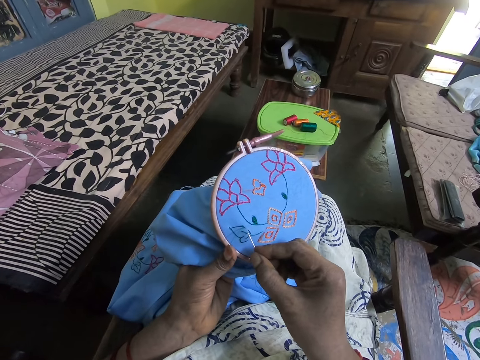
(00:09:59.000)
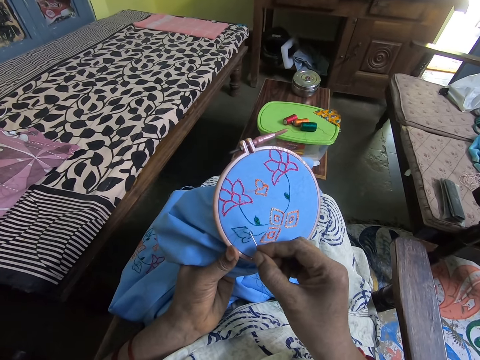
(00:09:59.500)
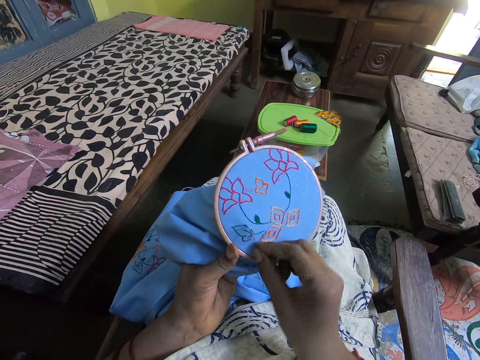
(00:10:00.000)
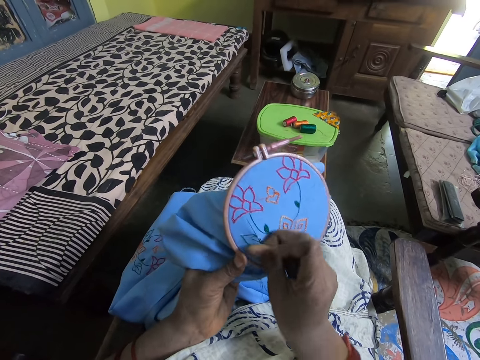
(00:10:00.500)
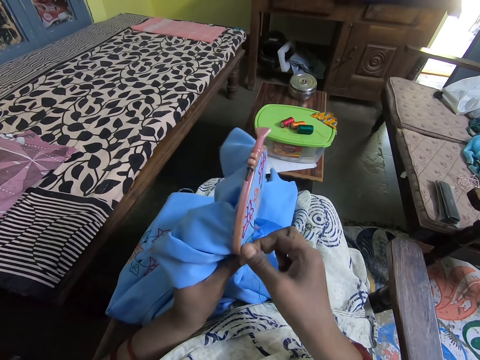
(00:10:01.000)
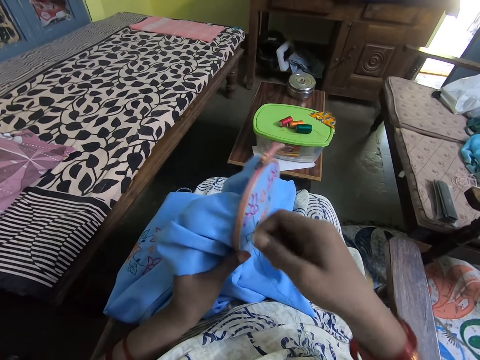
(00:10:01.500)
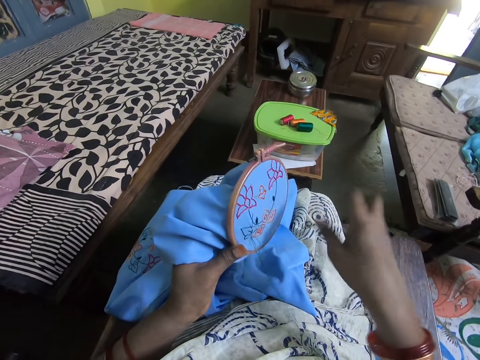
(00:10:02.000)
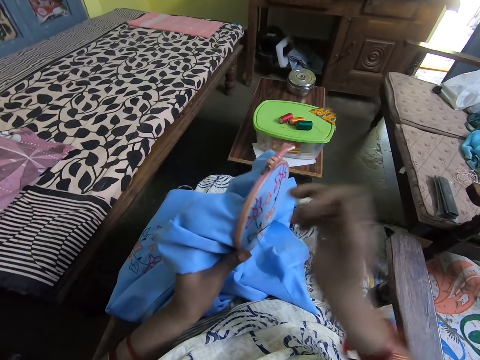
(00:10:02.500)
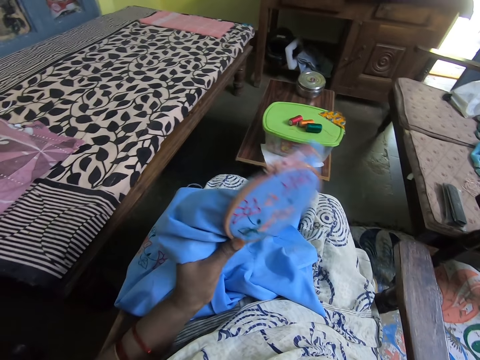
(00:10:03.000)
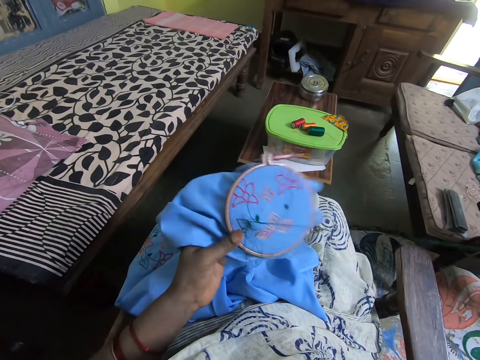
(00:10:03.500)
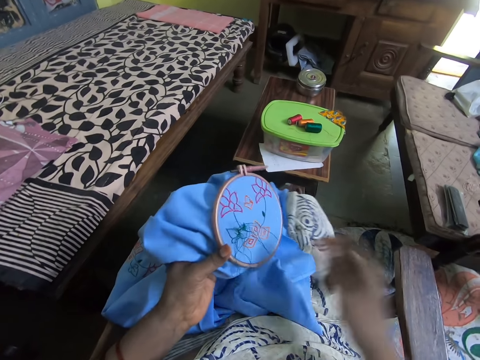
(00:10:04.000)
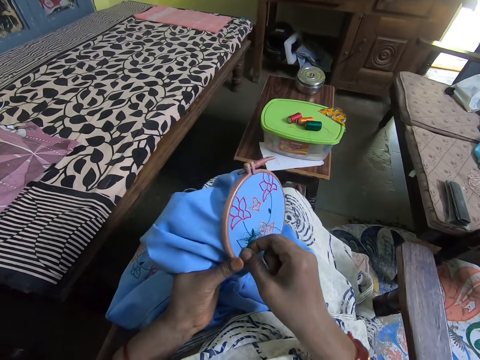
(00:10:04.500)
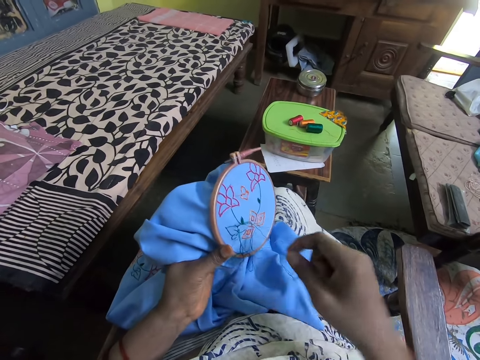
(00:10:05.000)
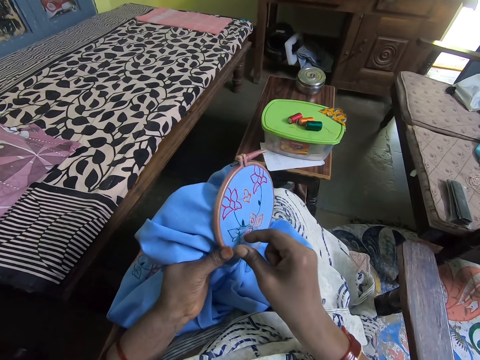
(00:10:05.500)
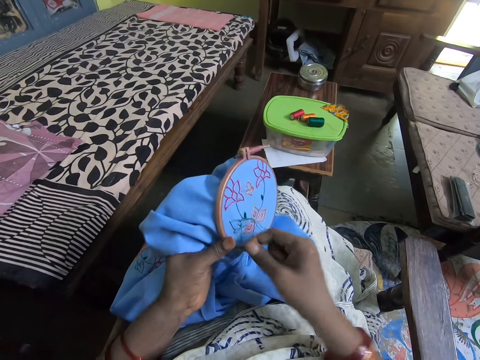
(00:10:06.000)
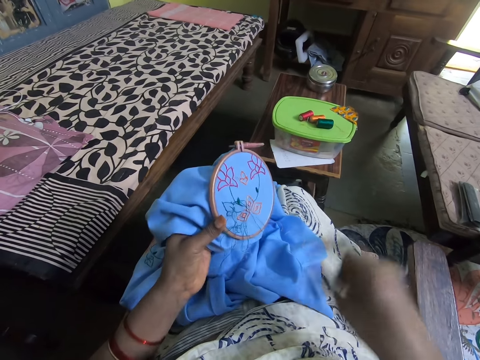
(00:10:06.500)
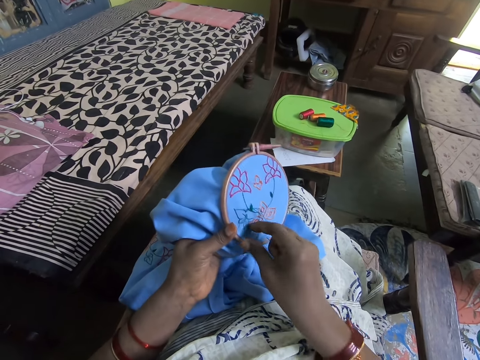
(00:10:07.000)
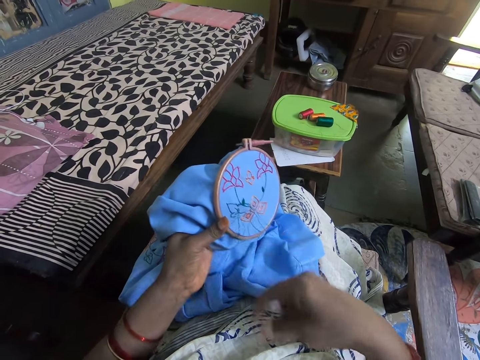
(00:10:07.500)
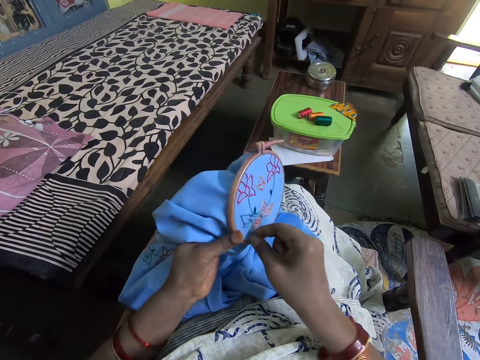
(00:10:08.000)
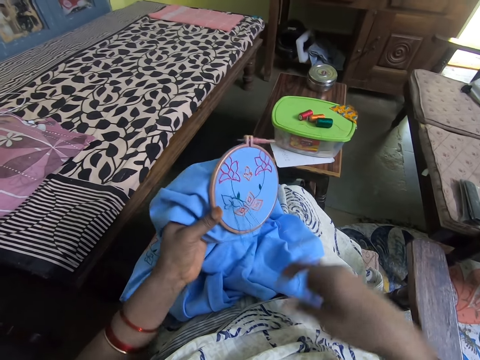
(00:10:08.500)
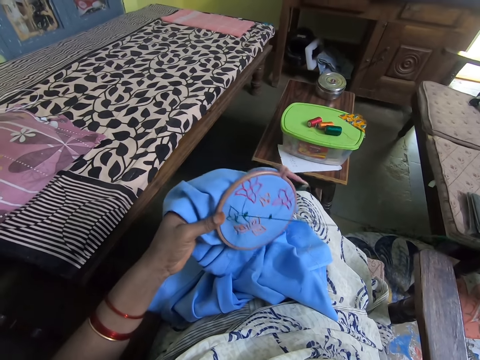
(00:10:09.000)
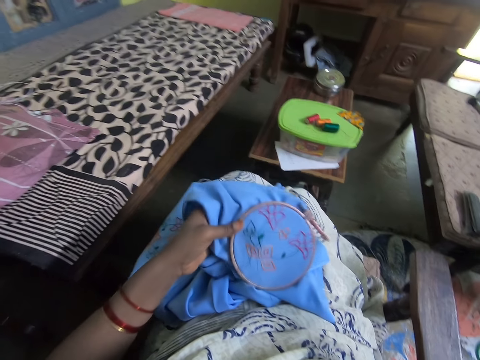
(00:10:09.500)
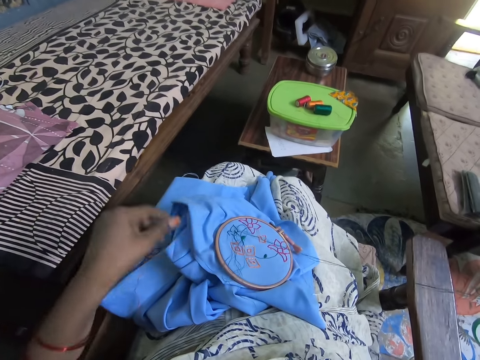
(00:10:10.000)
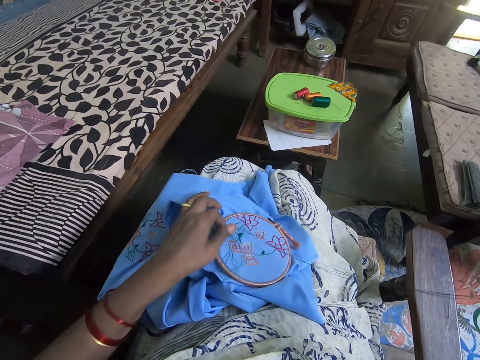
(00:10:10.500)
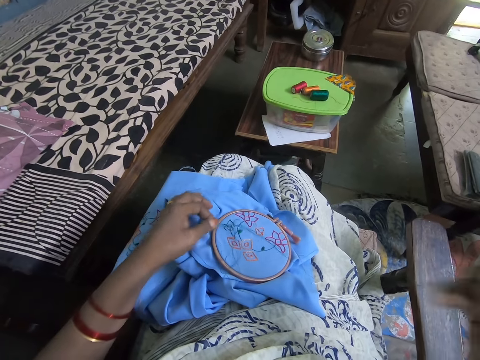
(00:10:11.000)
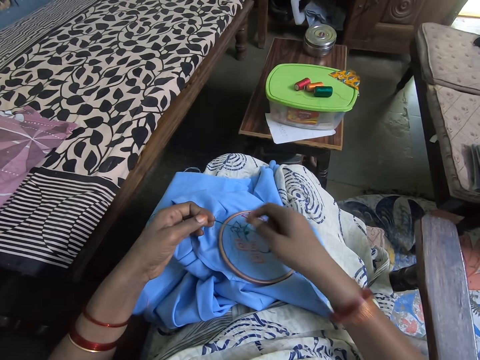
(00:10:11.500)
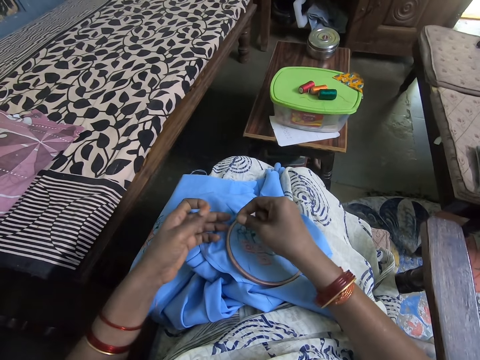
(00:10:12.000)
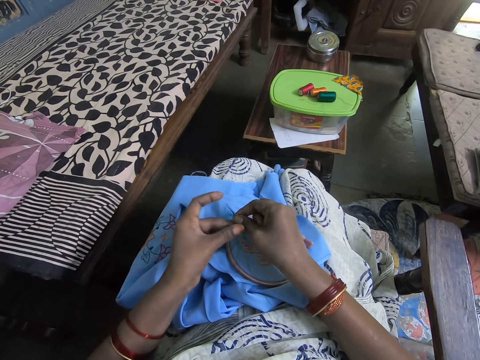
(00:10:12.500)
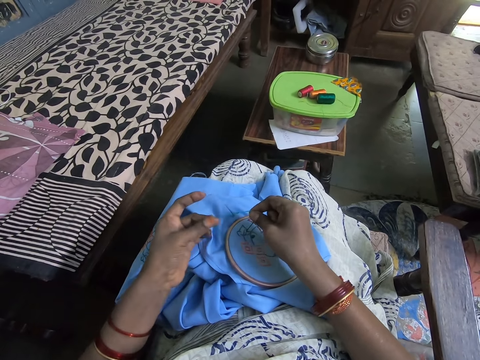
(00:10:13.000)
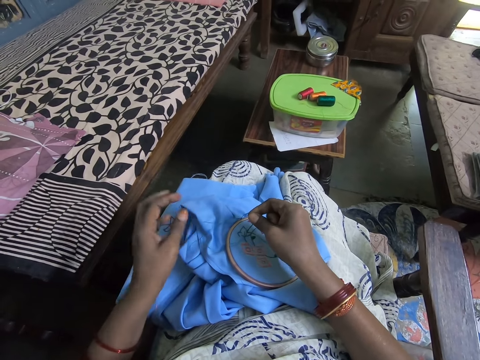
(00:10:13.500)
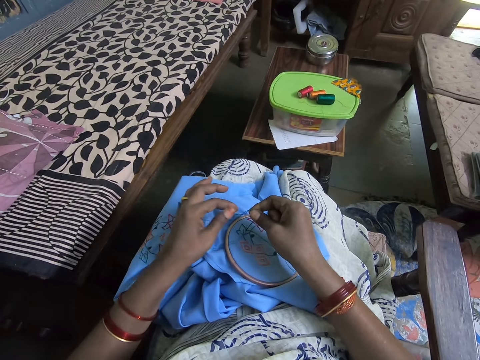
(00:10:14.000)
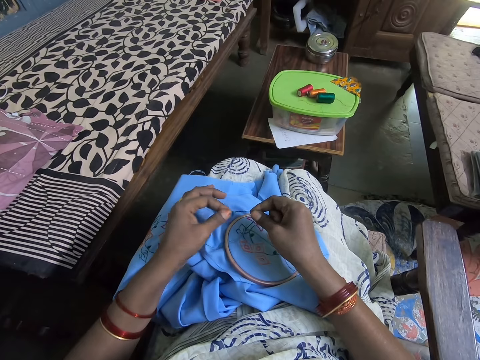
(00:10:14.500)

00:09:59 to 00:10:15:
The camera wearer aligns the thread. They sew the garment. They align the thread. They place the garment on the lap. They align the thread.

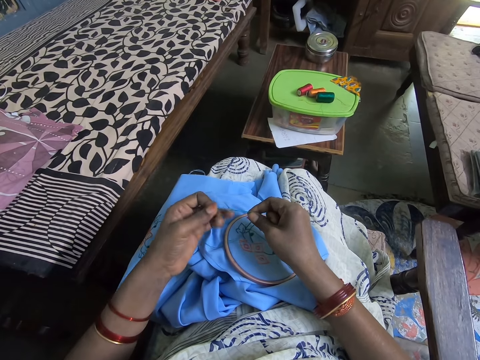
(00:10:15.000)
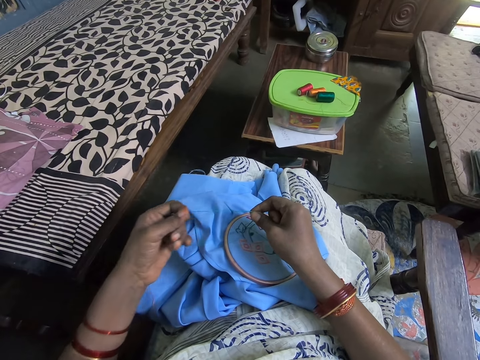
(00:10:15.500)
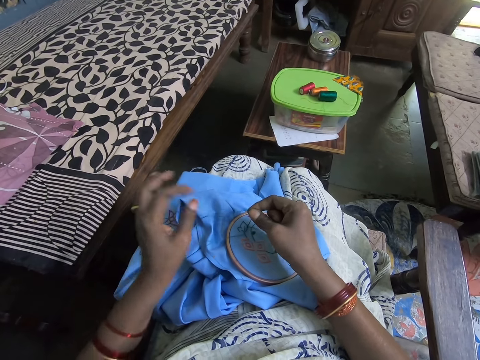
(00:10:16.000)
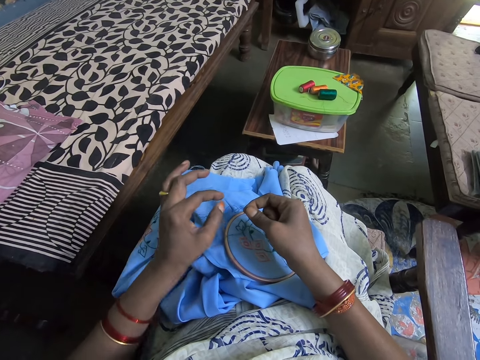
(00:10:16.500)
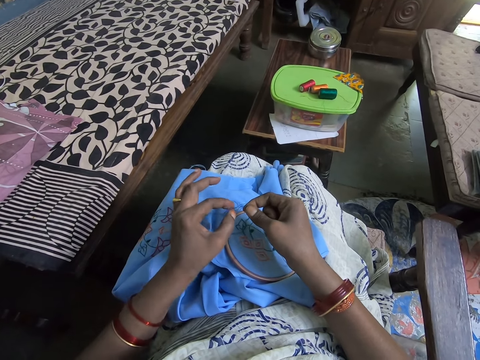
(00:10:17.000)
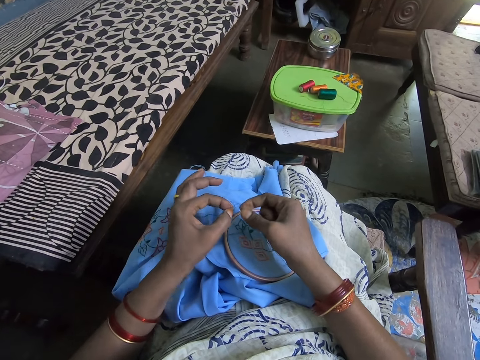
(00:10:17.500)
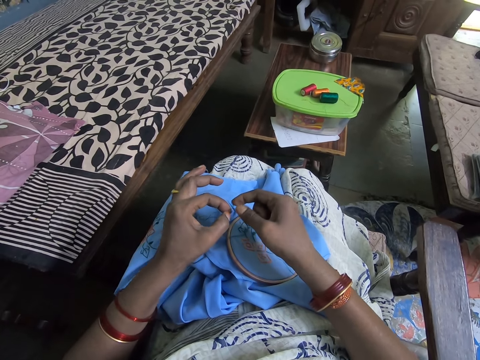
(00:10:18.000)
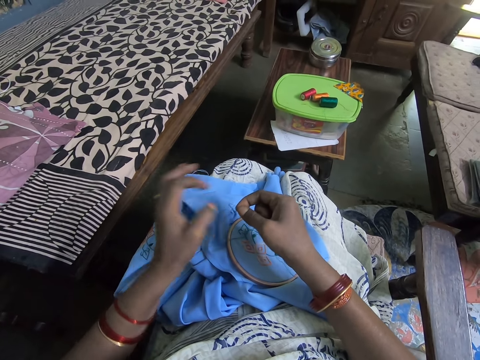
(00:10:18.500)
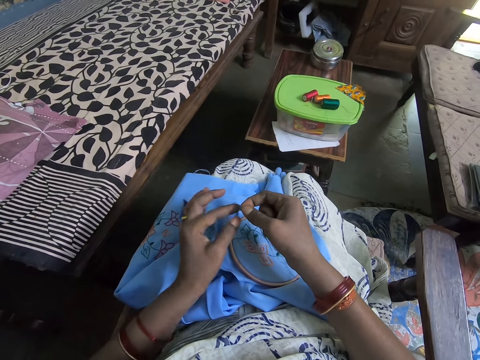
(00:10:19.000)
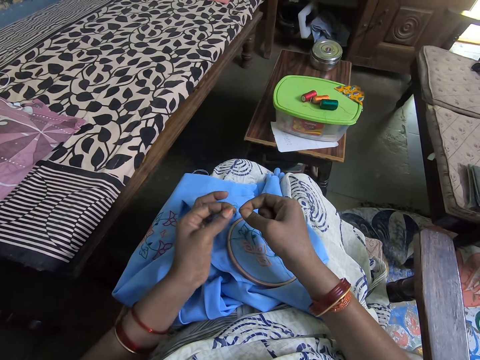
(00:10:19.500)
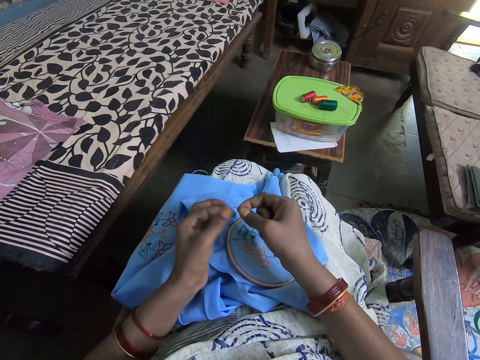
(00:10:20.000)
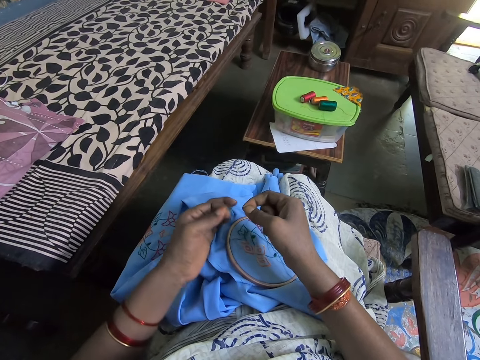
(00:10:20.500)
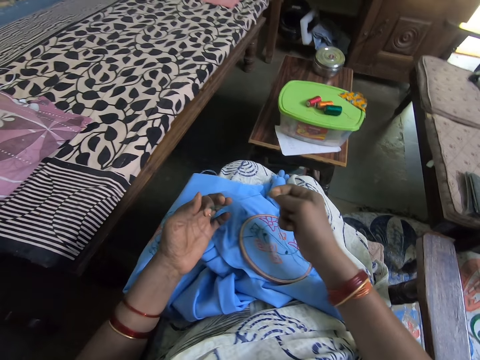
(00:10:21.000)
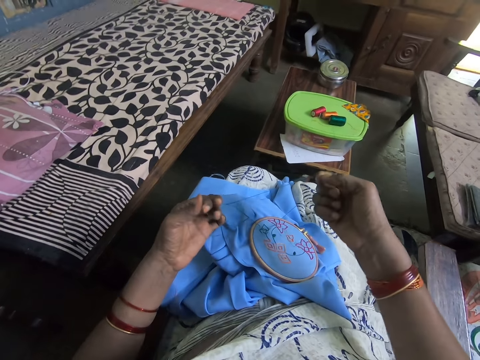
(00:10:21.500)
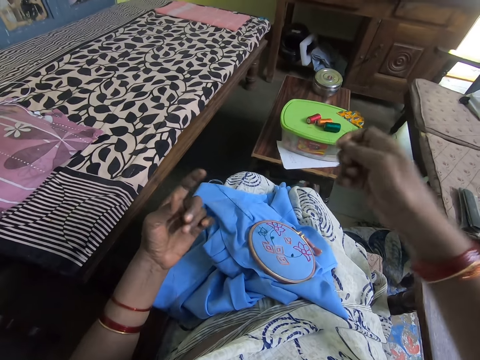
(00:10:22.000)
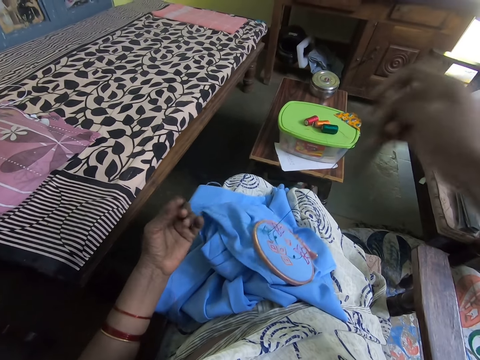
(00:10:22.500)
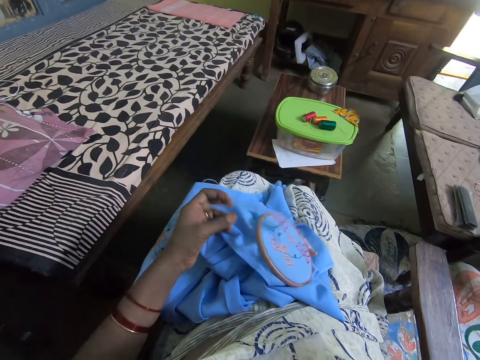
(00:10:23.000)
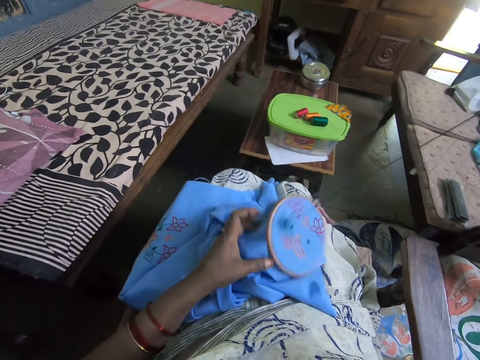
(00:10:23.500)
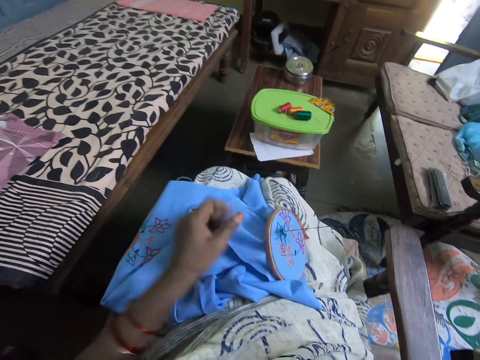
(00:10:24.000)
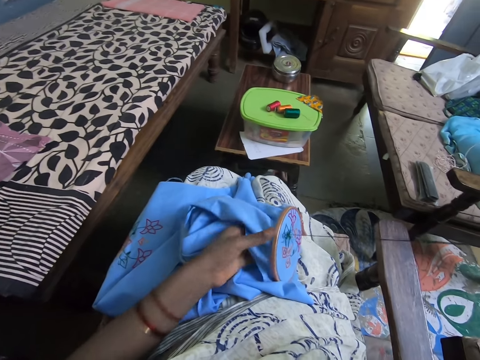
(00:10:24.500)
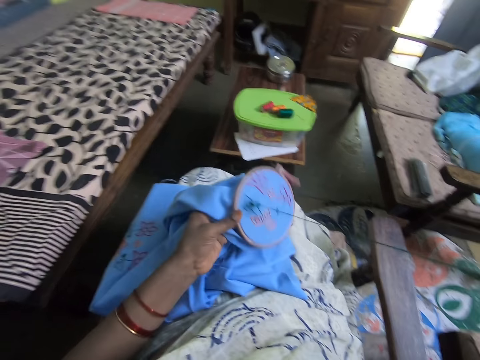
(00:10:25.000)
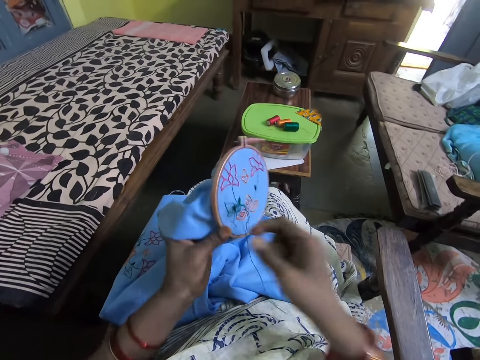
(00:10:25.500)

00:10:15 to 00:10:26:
The camera wearer holds the garment.
